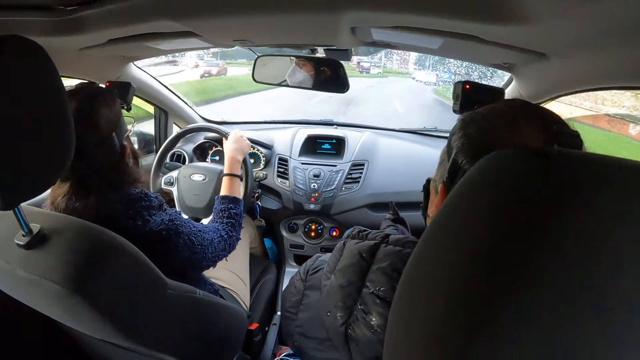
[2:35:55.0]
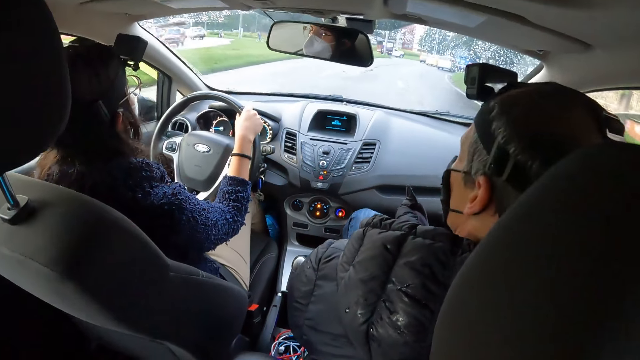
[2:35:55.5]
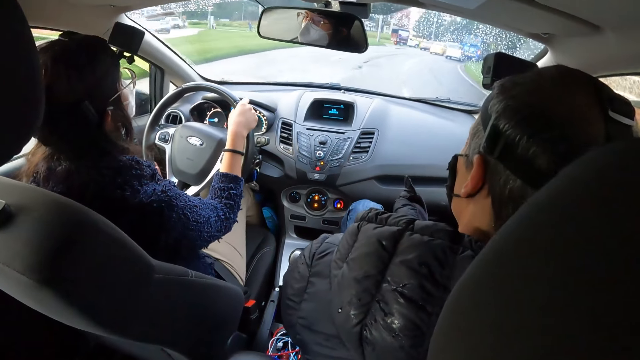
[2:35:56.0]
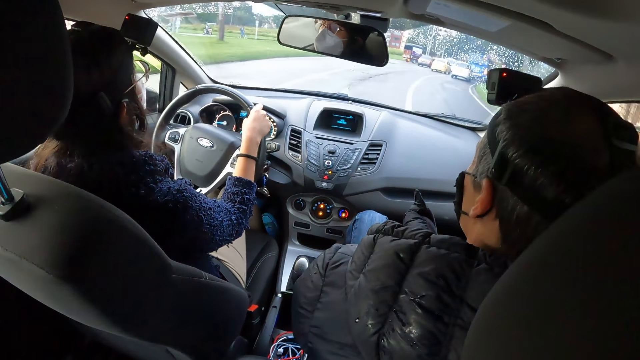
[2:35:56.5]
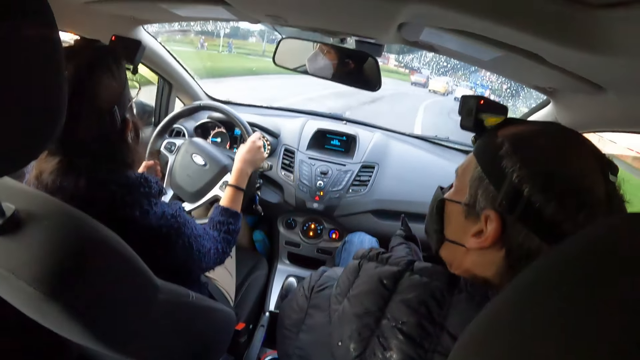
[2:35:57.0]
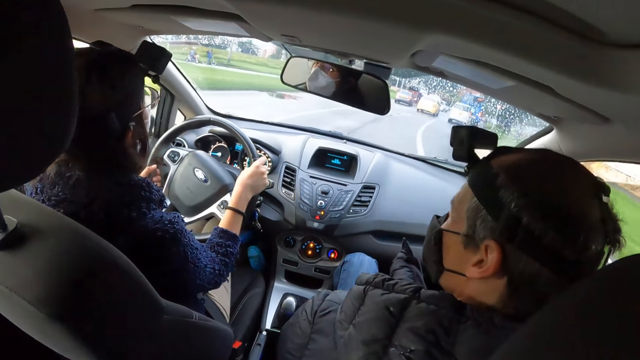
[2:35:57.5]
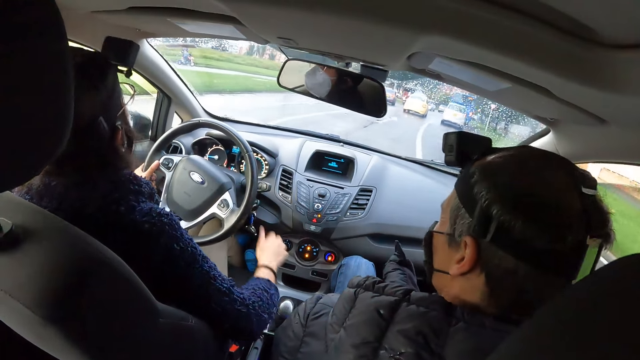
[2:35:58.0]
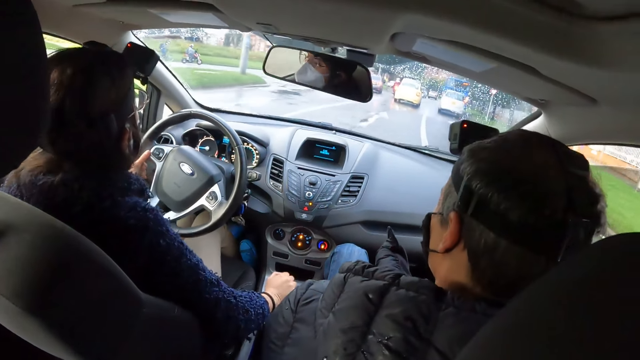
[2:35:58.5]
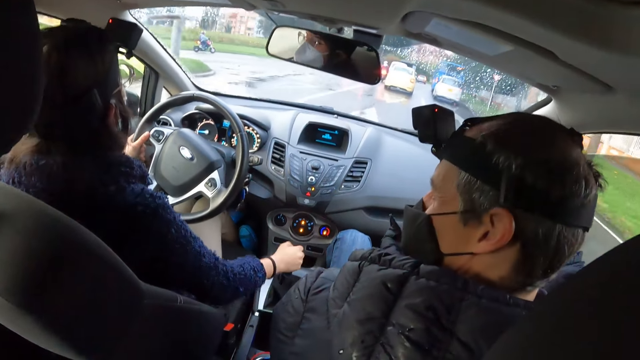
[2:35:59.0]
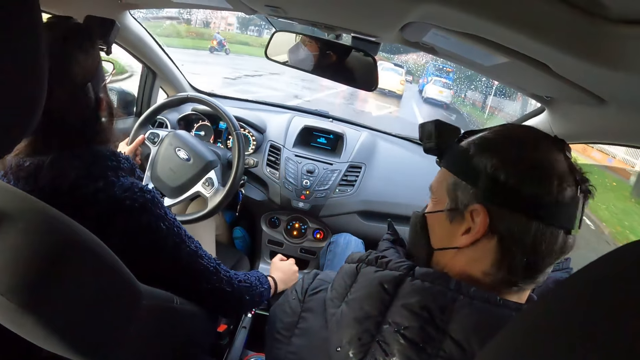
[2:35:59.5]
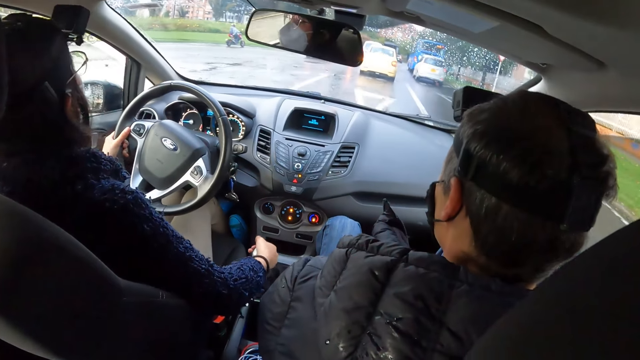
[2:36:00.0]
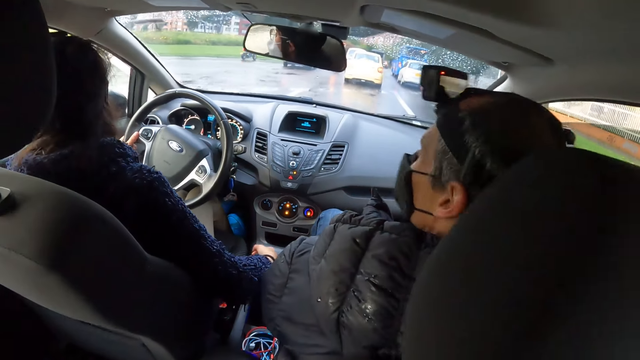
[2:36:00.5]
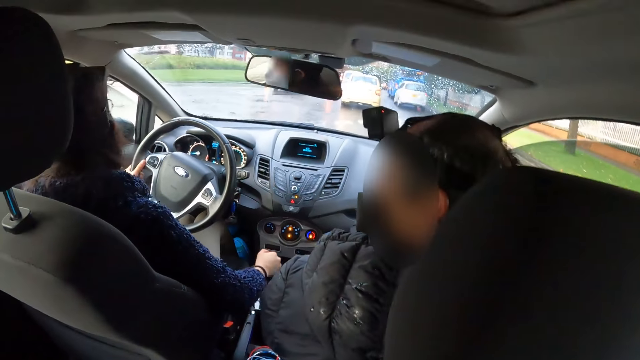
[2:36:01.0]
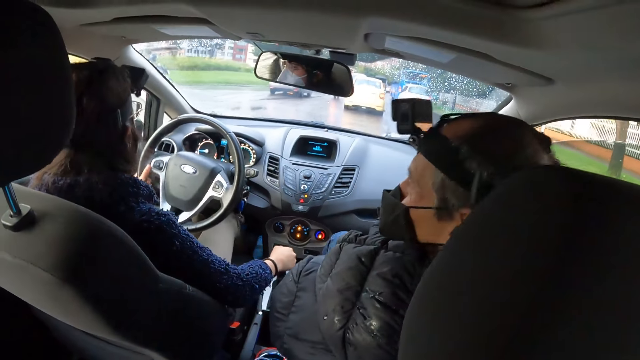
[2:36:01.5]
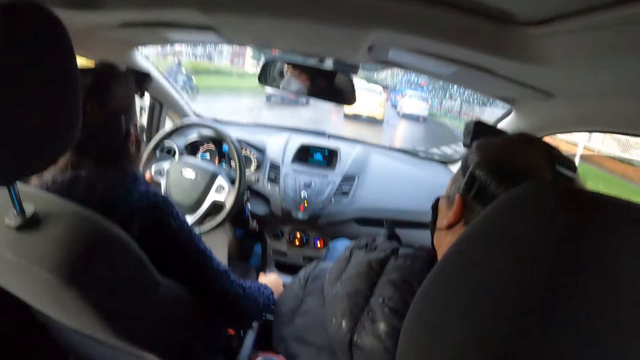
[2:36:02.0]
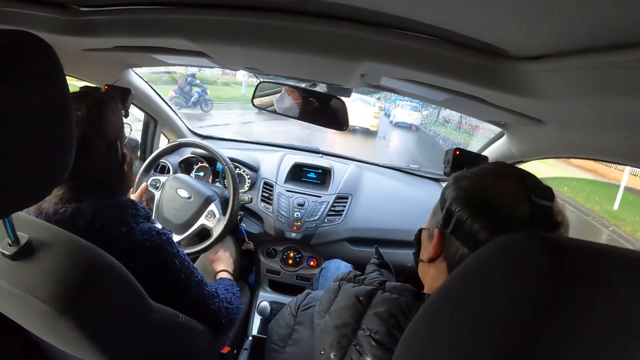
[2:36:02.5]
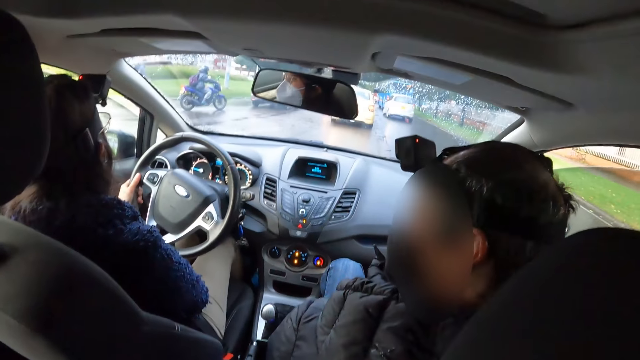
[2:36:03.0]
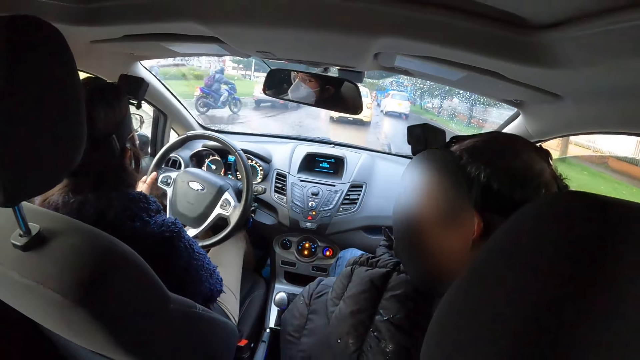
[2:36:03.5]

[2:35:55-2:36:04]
The woman operates the gear in the car with her right hand.

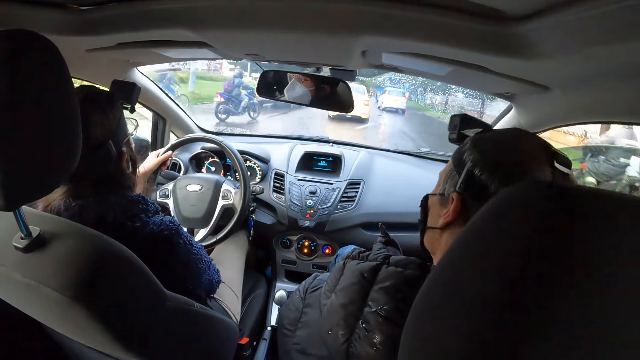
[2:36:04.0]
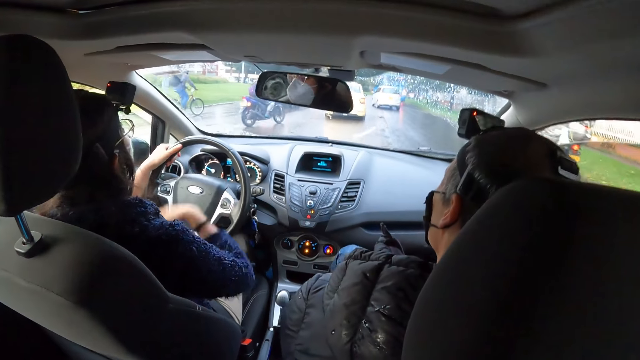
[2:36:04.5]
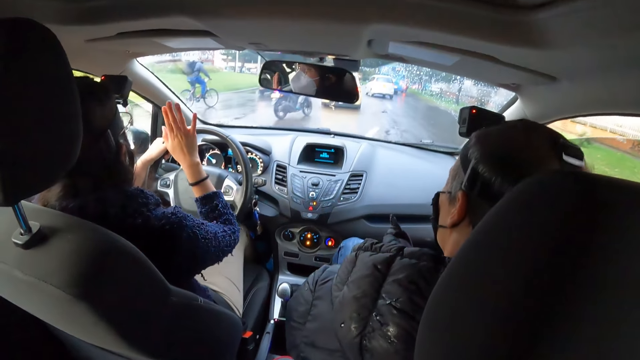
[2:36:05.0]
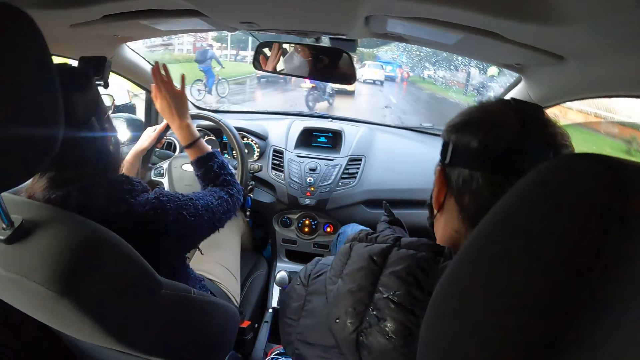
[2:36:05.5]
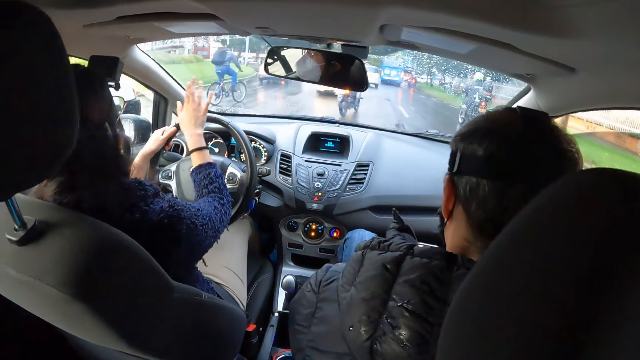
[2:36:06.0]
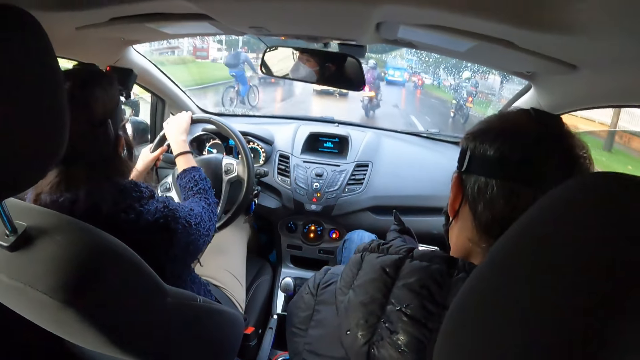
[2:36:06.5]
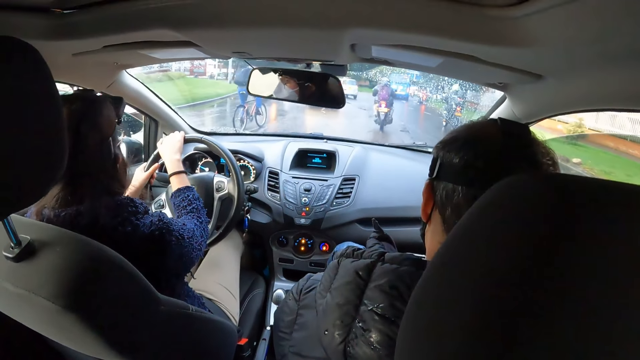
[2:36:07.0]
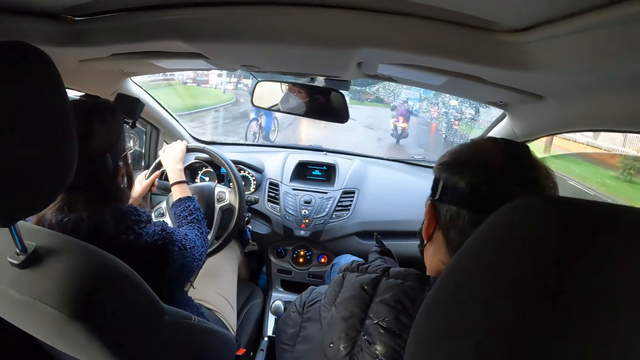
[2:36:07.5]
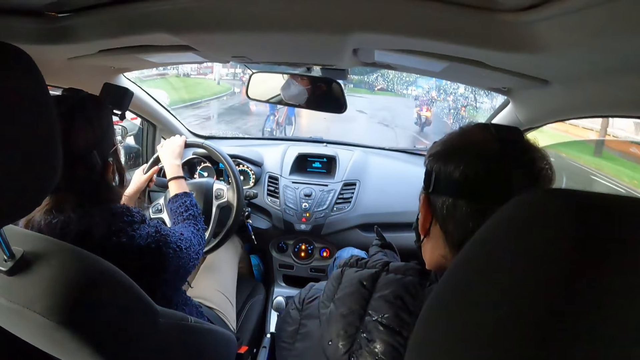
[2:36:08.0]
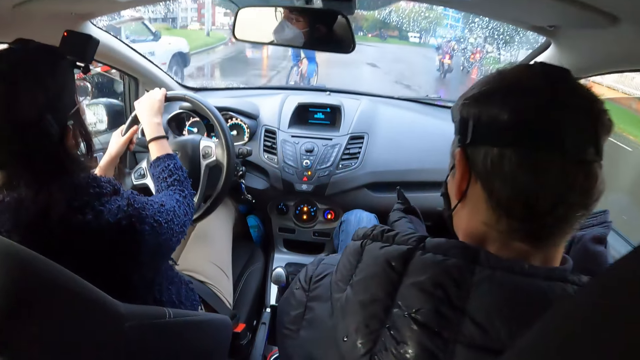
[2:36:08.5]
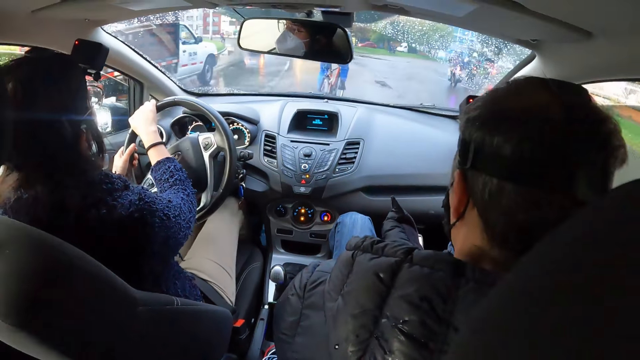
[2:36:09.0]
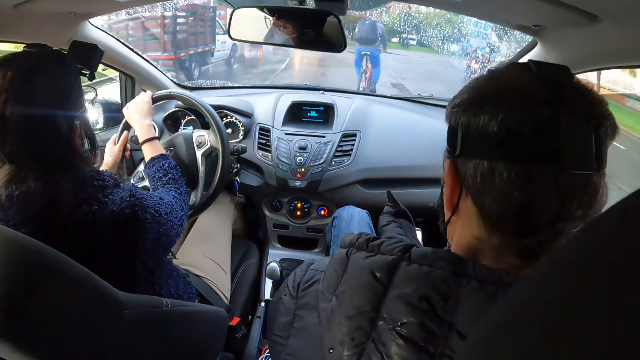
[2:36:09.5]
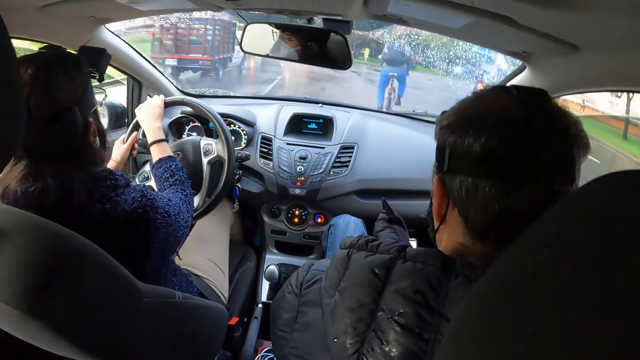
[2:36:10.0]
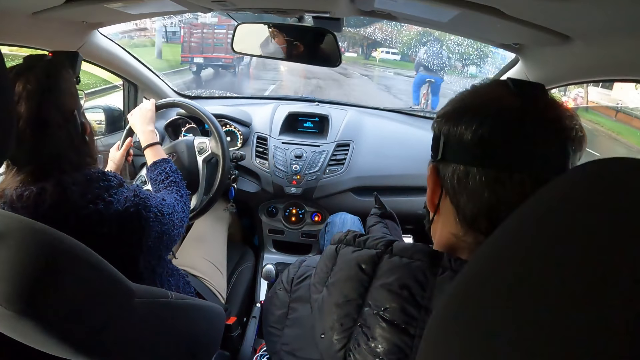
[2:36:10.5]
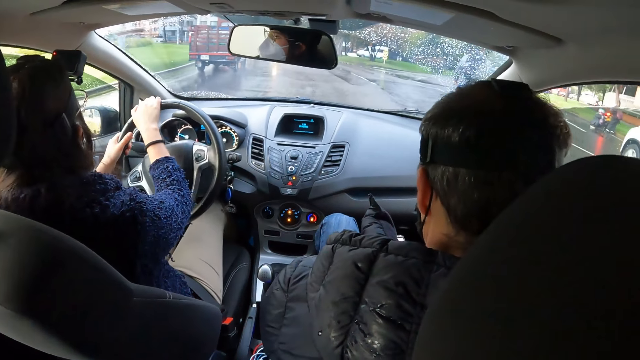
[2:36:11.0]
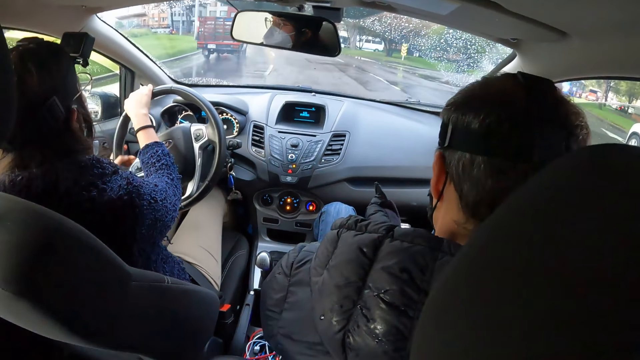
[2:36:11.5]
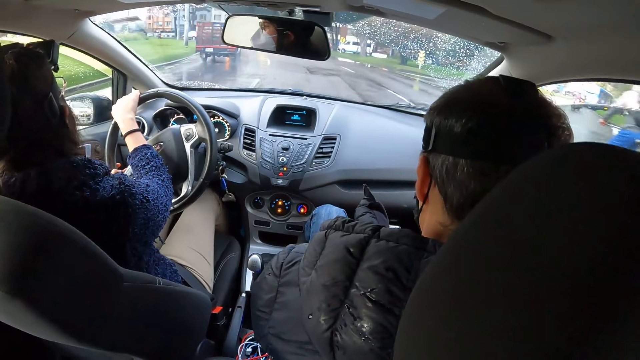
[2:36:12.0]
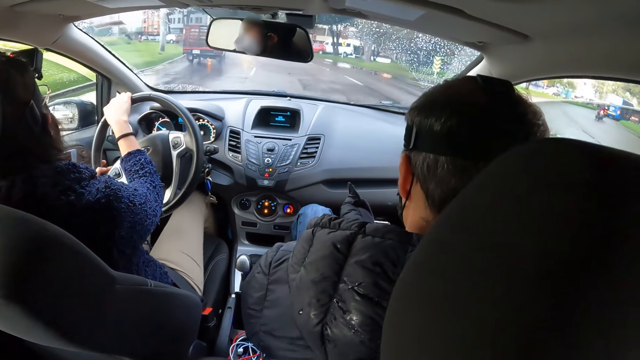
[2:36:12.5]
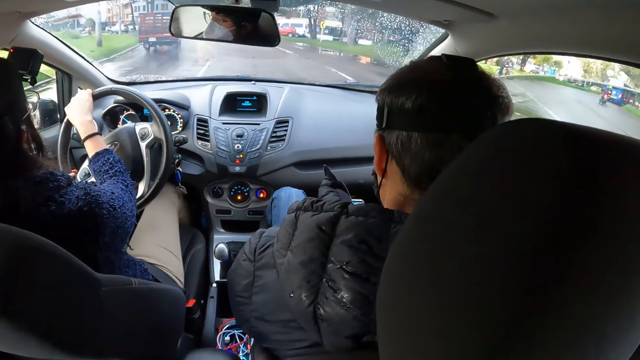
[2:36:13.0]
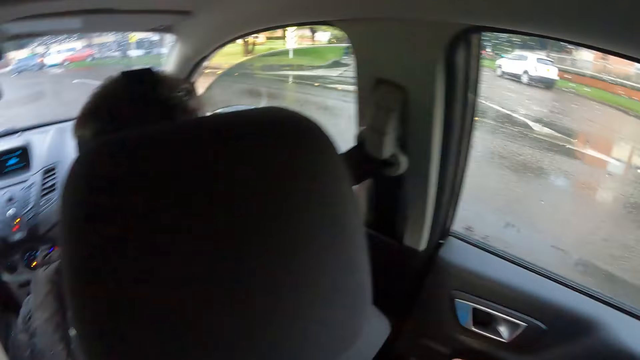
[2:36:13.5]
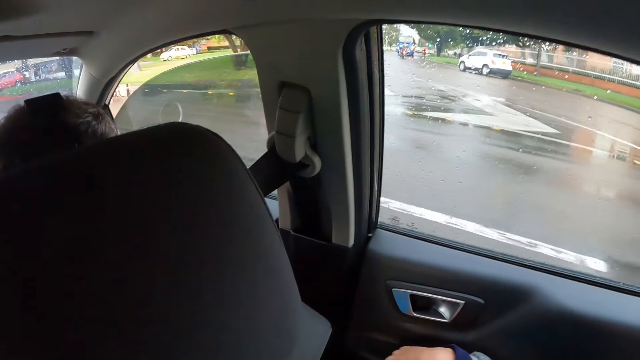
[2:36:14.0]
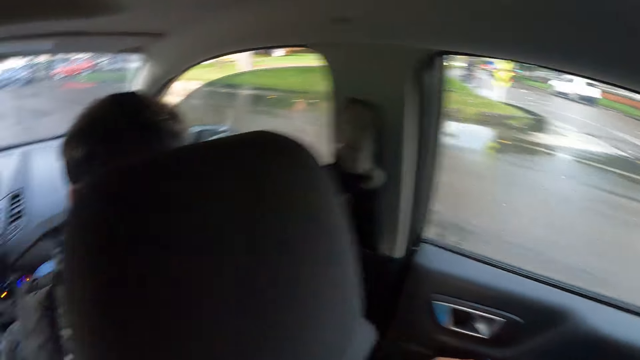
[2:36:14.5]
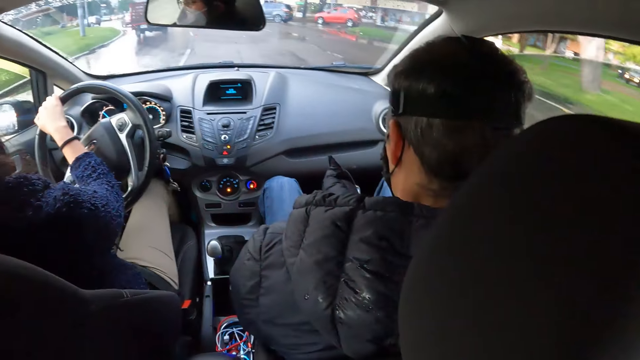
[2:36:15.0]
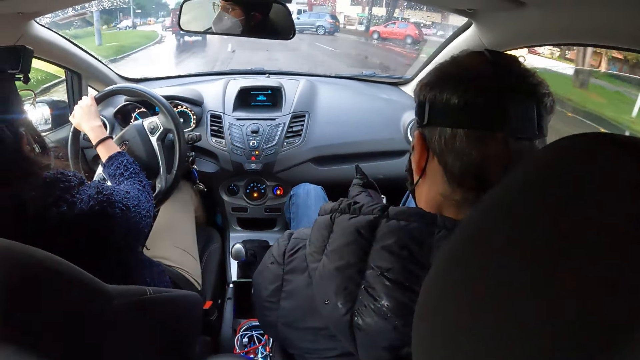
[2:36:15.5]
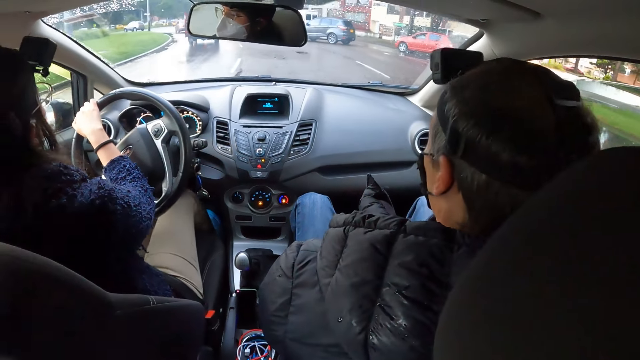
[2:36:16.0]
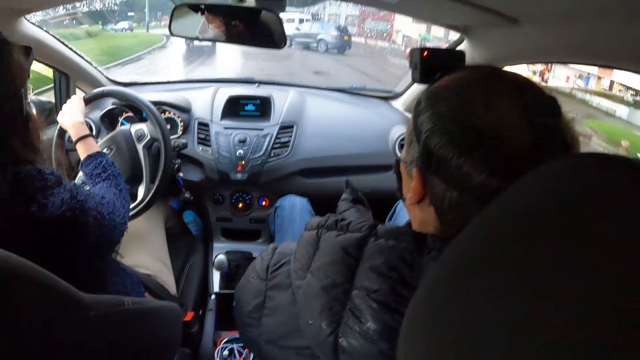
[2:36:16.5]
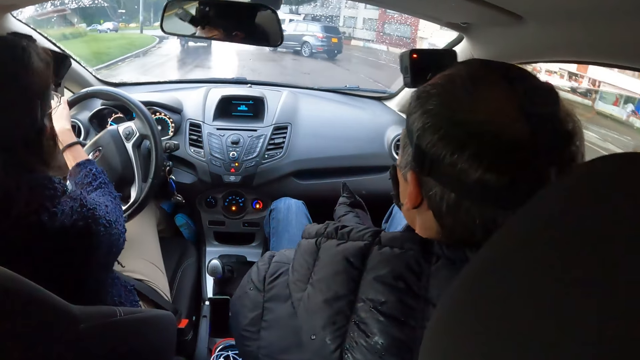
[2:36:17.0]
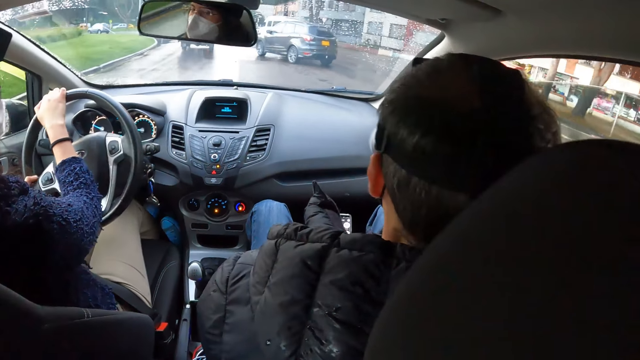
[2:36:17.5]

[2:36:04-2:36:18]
The woman gesticulates in the car with her right hand. A man rides a bike. The woman drives the car with the steering in both hands. The man rides the bike. The woman drives the car. The camera wearer looks around. The woman drives the car.
